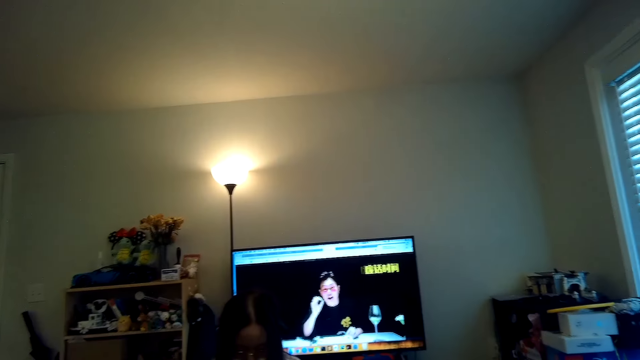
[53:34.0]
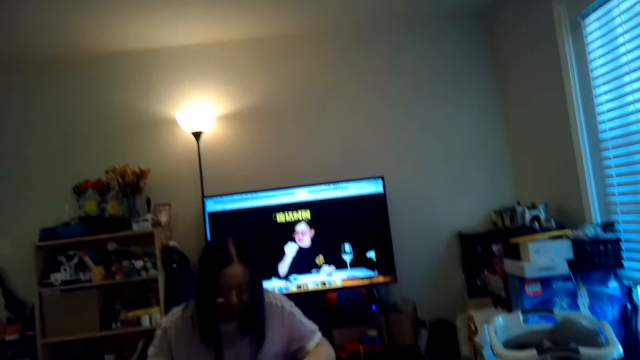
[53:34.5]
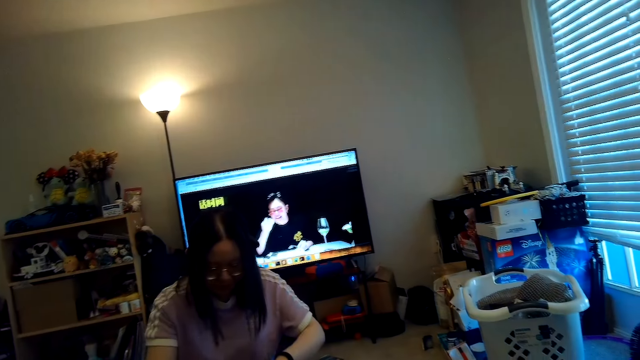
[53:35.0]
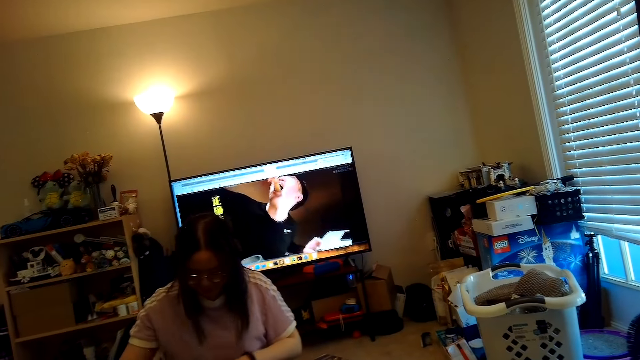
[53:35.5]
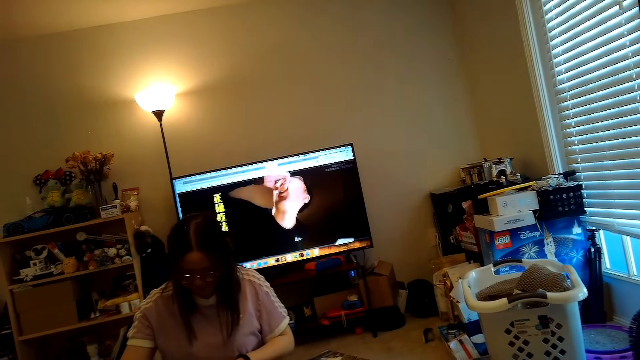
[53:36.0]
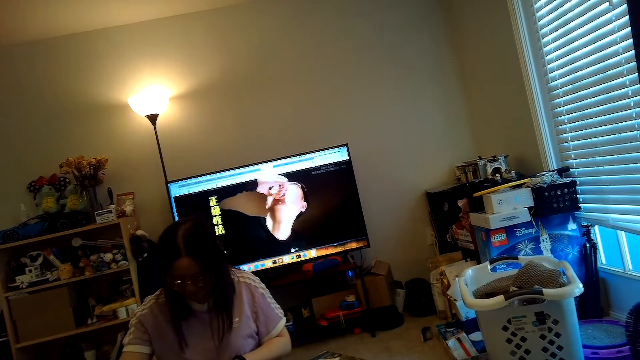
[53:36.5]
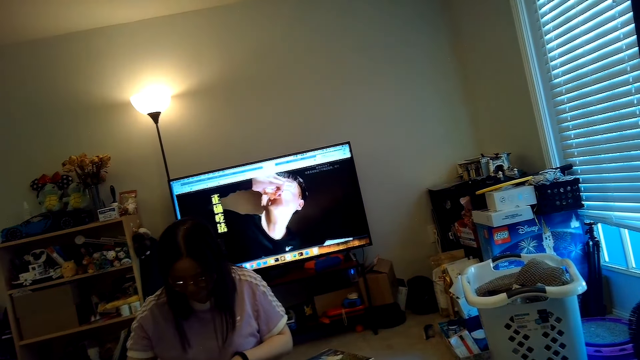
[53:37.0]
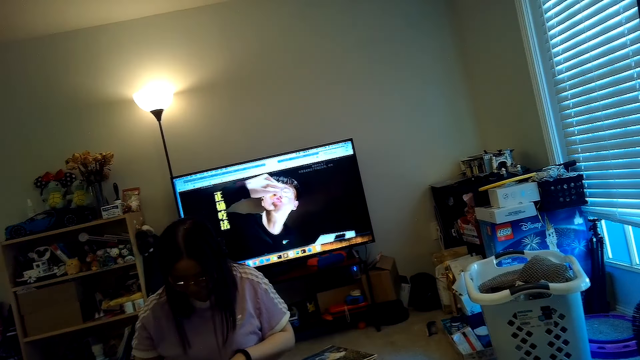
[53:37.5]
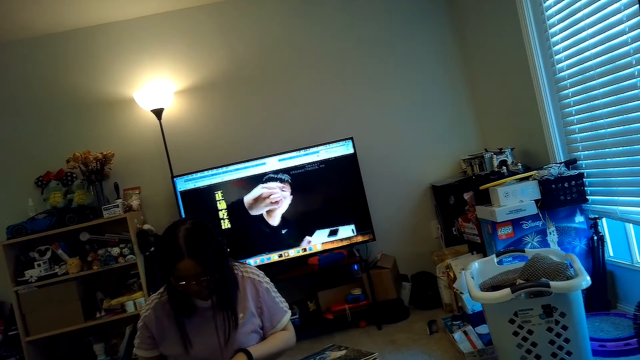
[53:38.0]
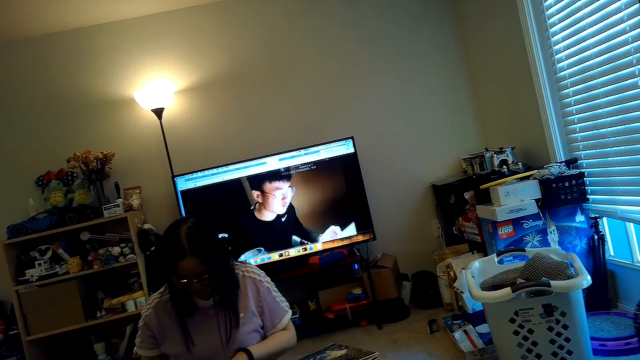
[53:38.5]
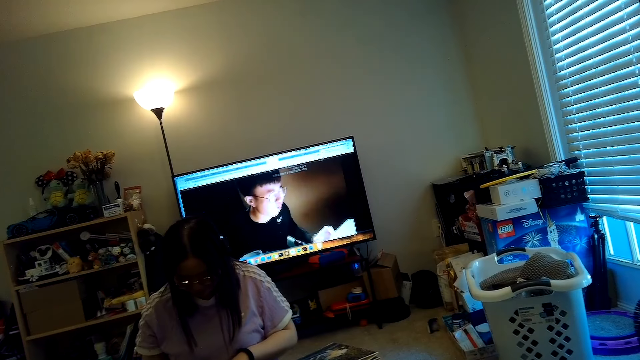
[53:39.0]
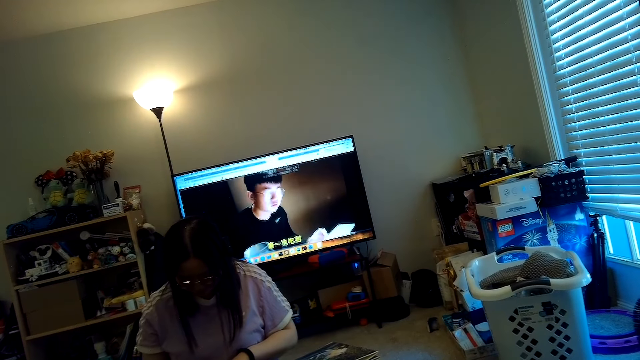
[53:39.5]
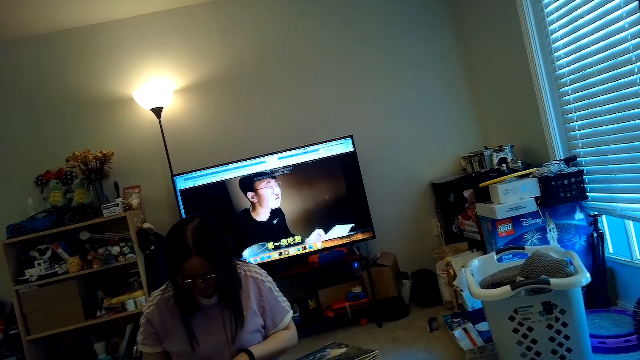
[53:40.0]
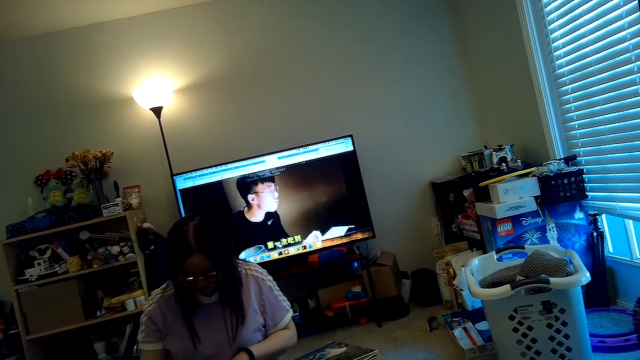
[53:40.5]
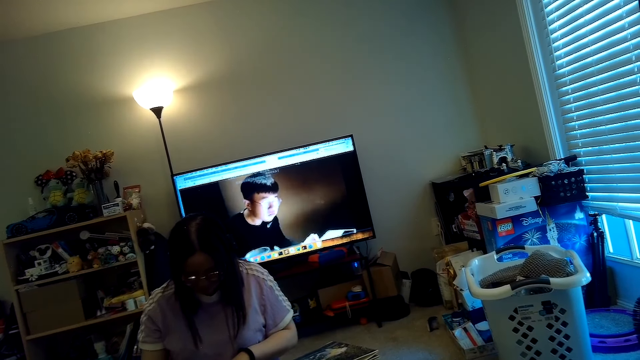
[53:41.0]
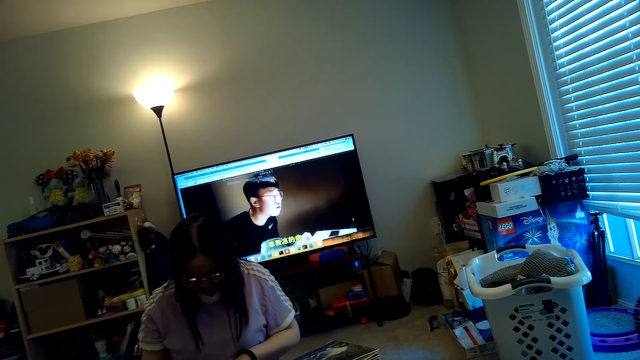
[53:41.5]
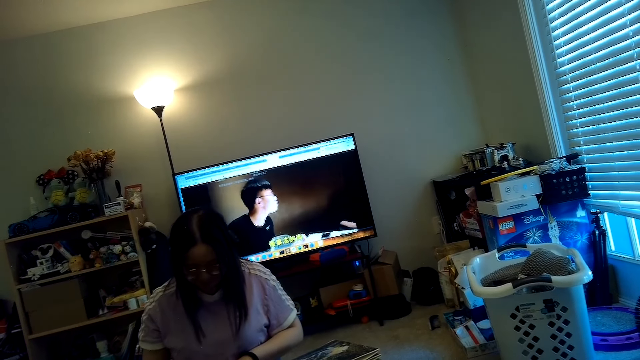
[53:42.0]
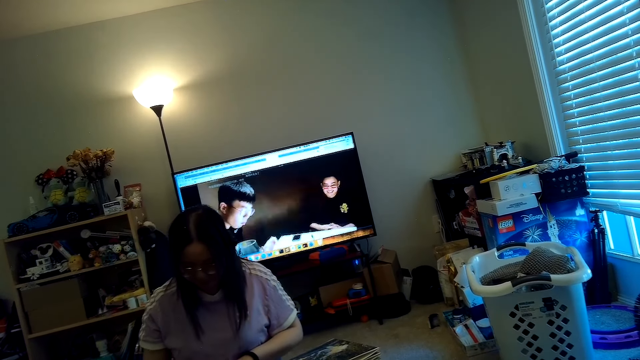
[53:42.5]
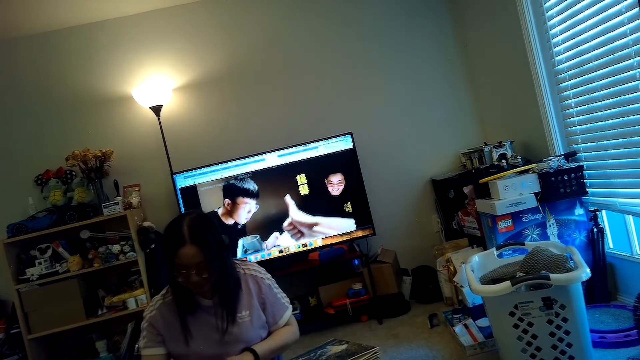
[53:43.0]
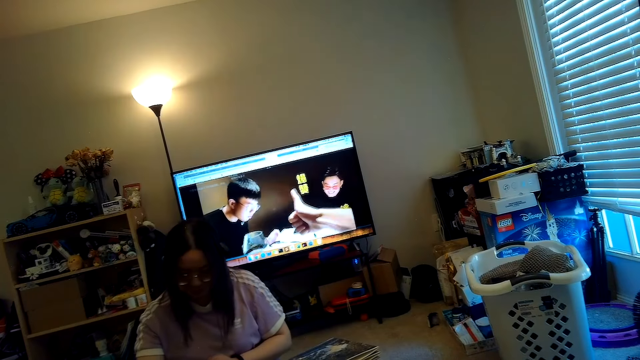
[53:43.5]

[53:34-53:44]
The camera wearer looks at a person.

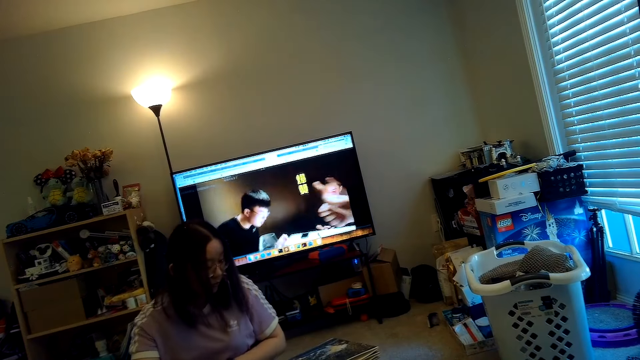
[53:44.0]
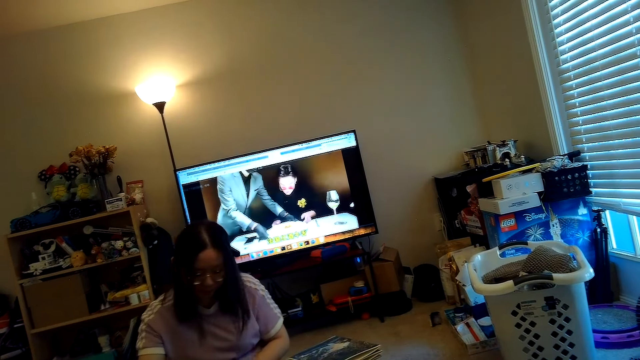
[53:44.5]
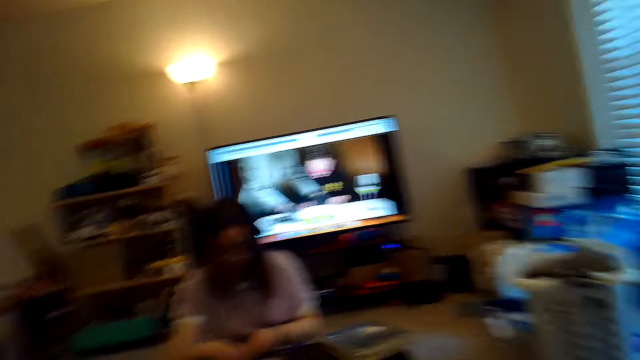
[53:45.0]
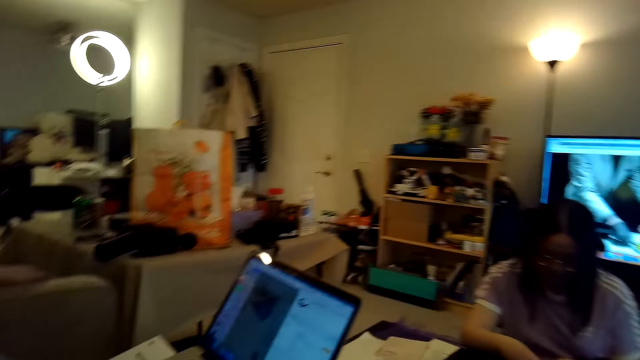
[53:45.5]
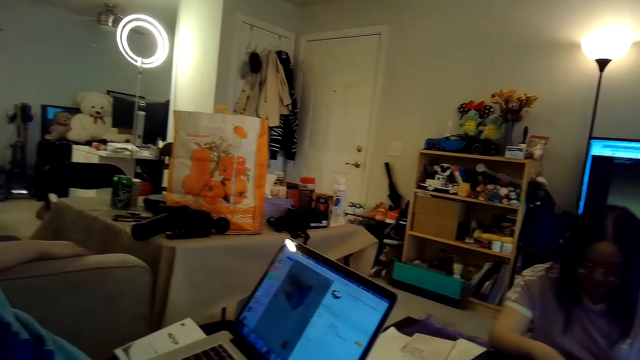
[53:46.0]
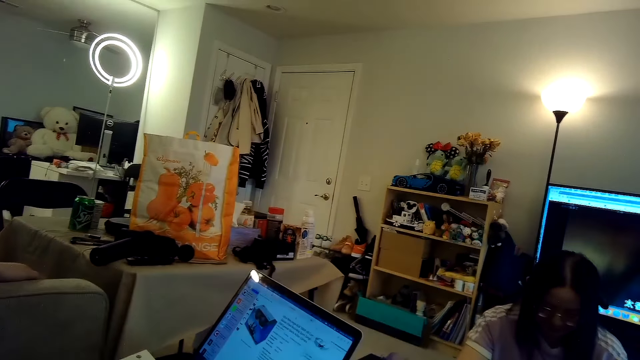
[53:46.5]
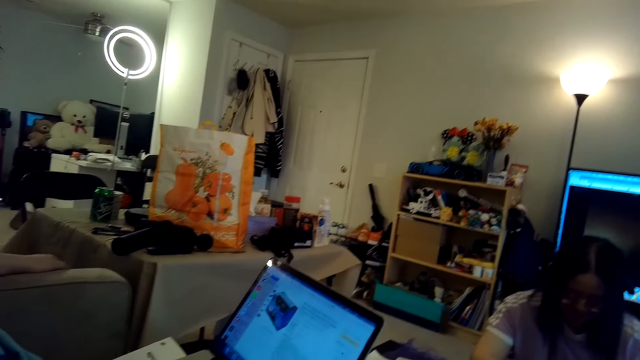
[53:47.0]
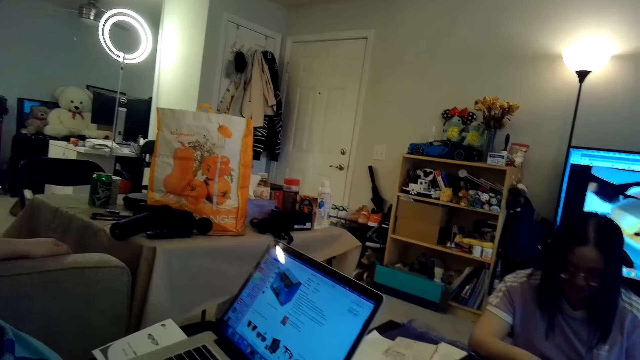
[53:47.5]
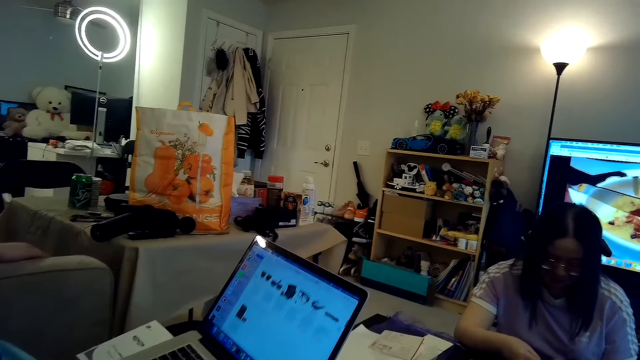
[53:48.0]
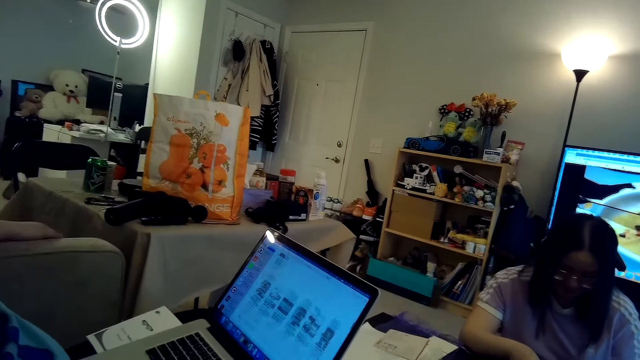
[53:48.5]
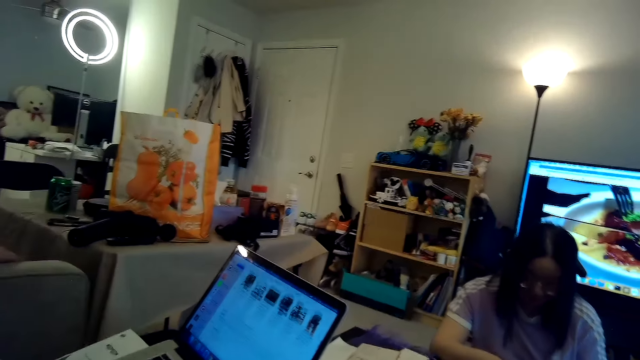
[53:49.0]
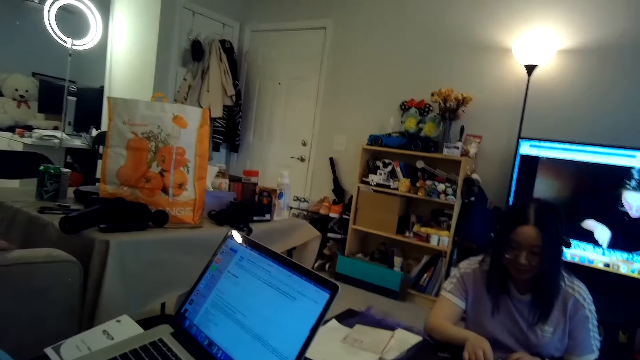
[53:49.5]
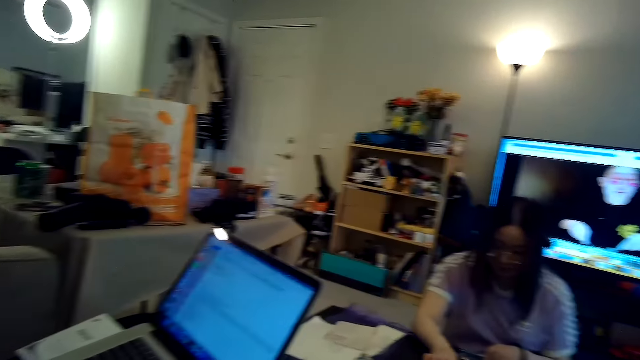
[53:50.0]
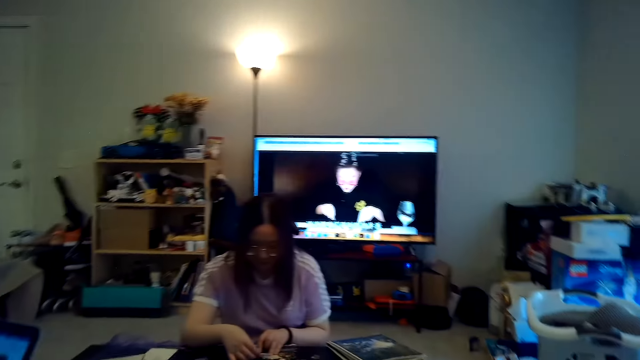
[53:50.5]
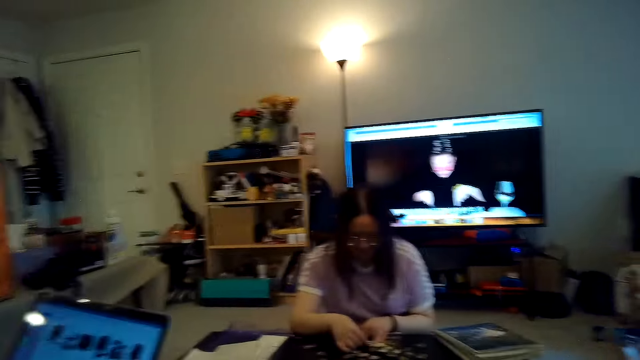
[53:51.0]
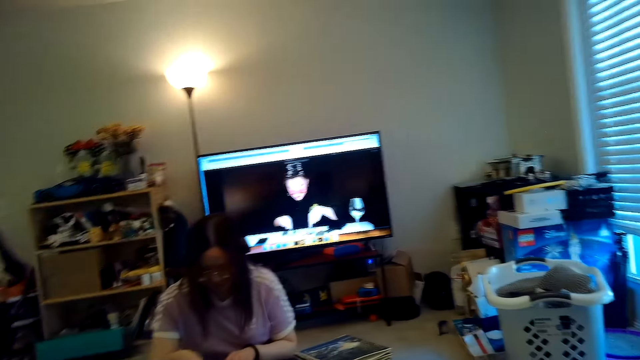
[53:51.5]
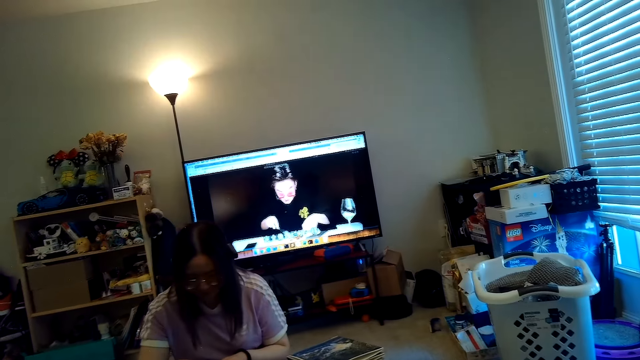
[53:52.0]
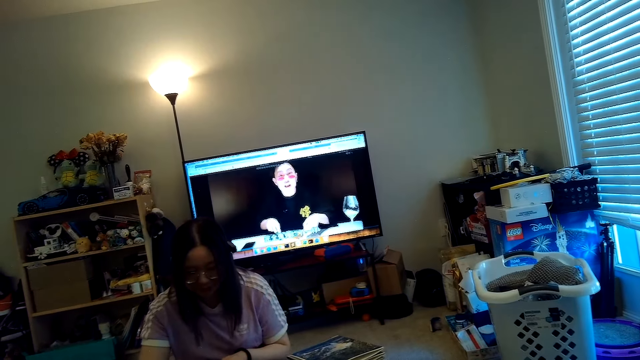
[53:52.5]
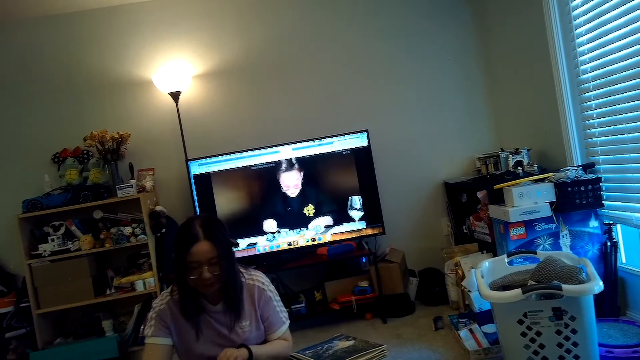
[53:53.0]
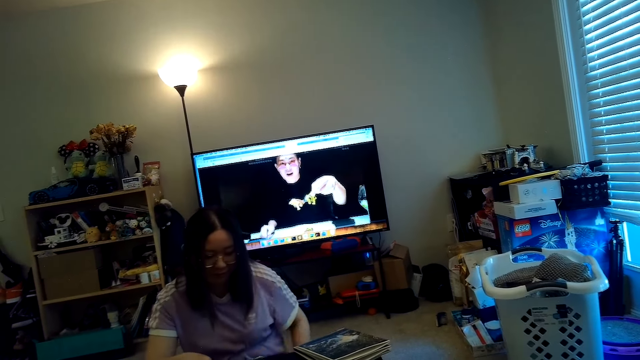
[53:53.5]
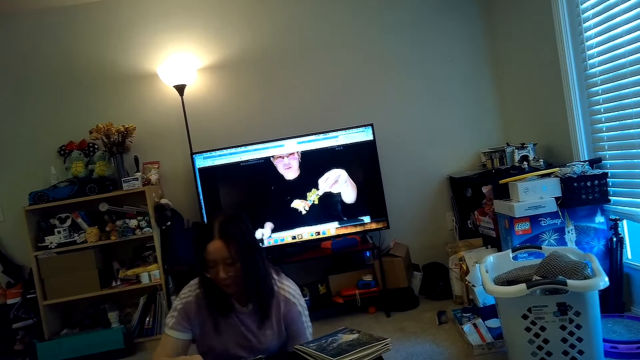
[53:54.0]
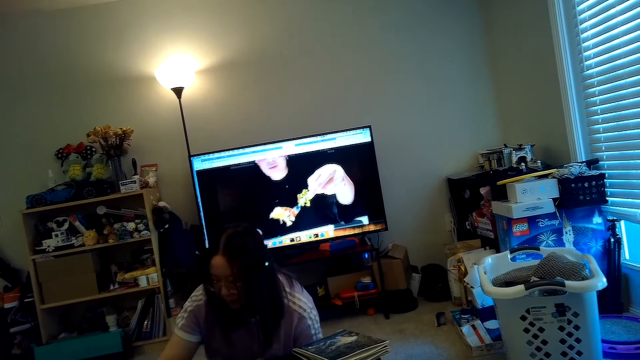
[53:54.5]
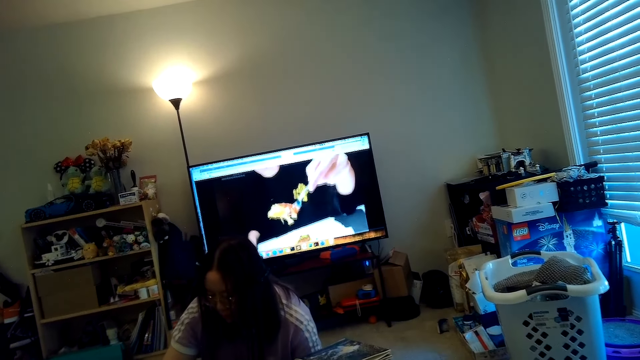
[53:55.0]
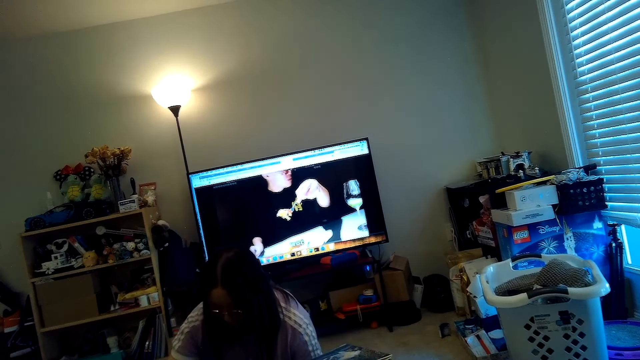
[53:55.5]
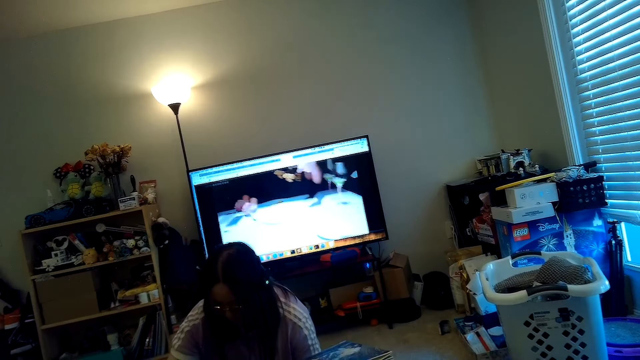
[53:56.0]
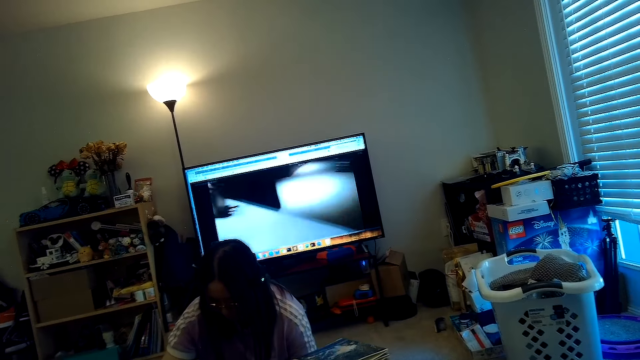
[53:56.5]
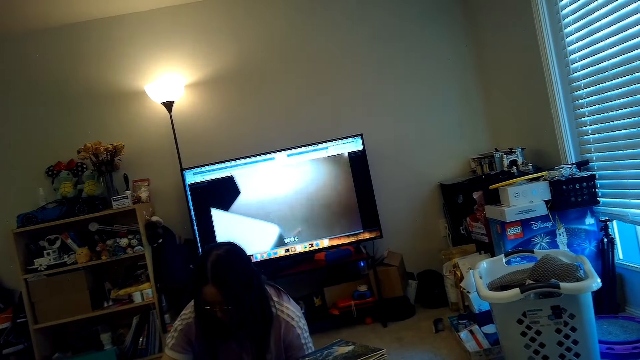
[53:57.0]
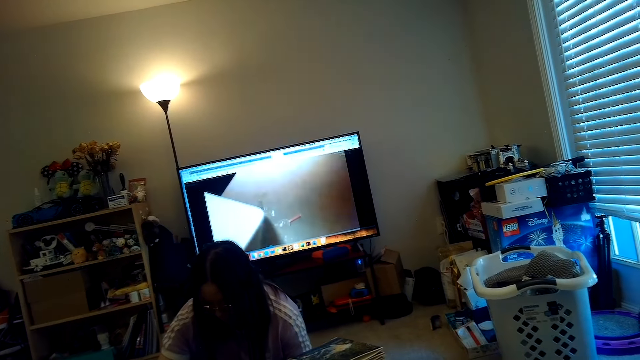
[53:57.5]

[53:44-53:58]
The camera wearer speaks to a person and another person. A person laughs. The camera wearer watches TV.
